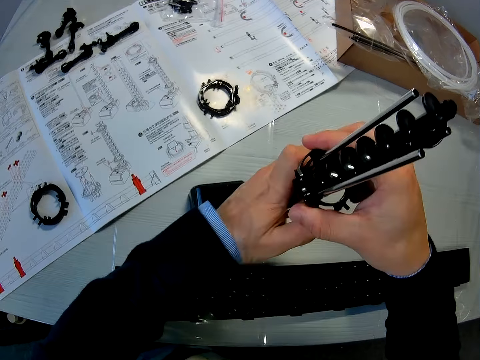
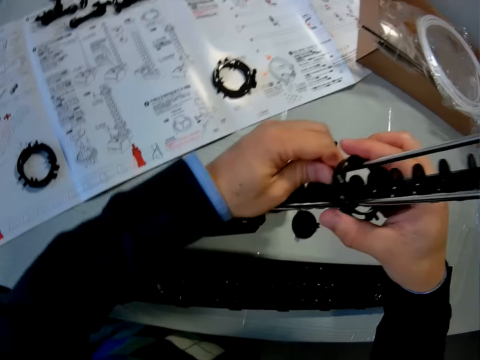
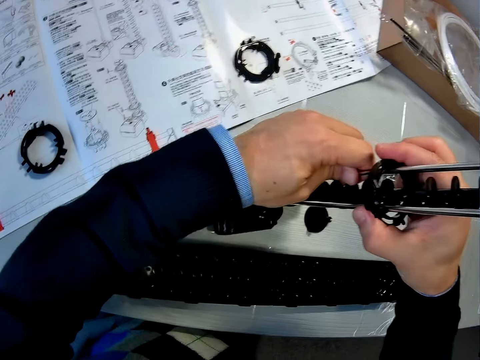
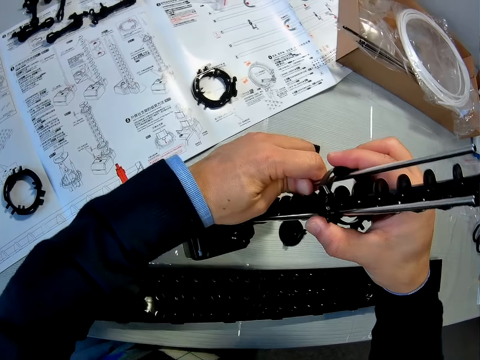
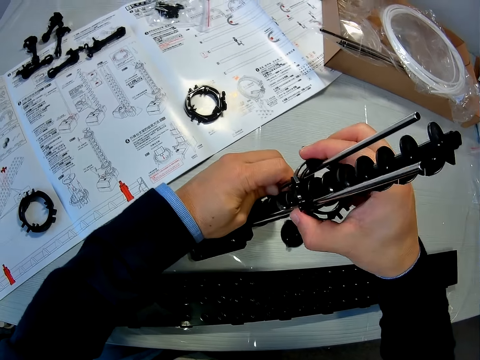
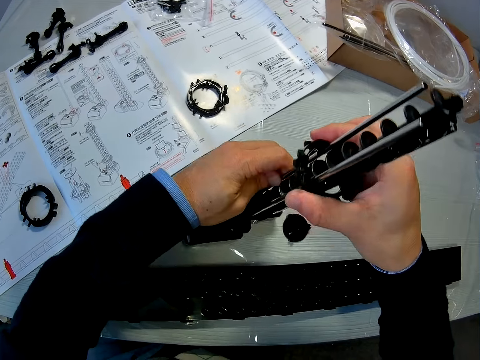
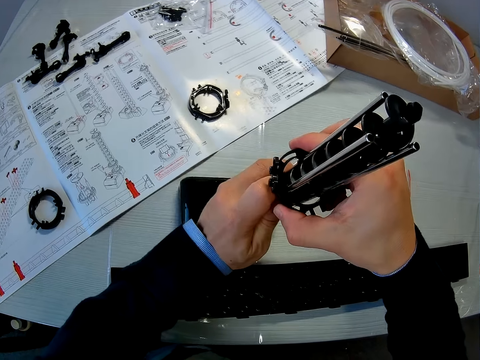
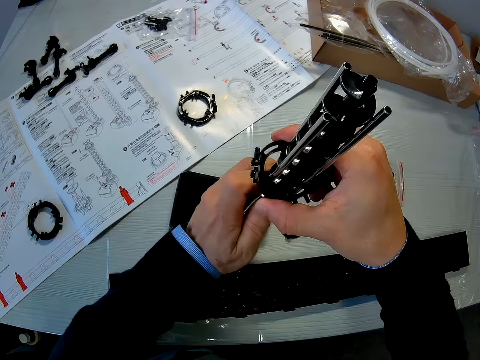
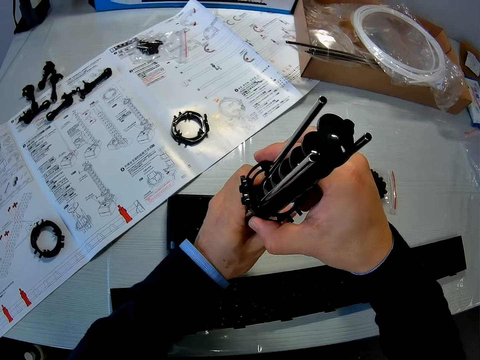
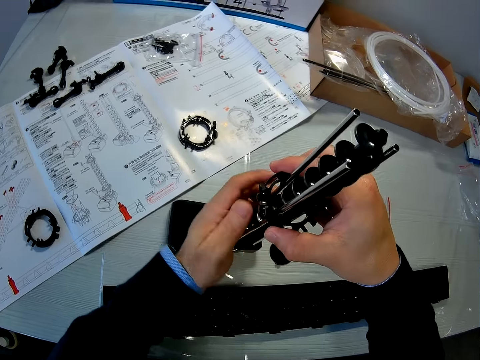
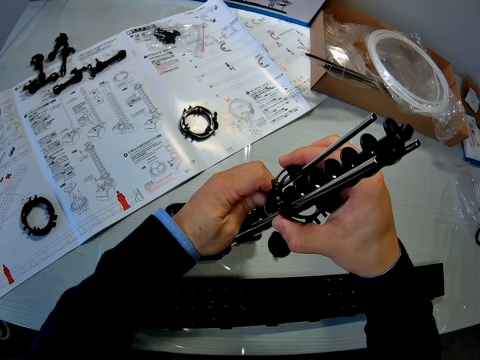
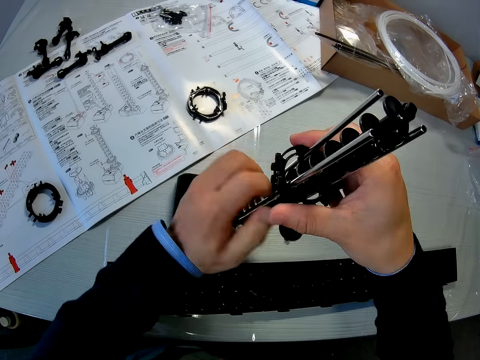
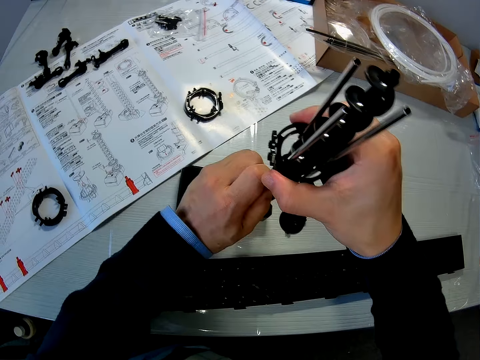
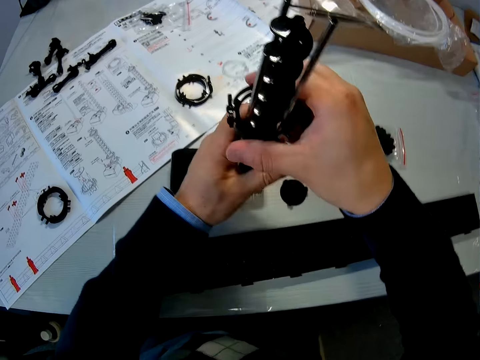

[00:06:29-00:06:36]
The camera wearer adjusts one of the poles of the space rail. They remove the other piece of the space rail from the space rail.

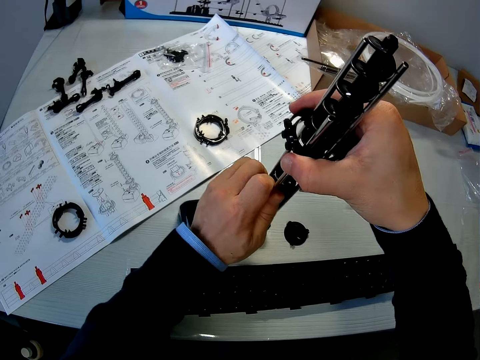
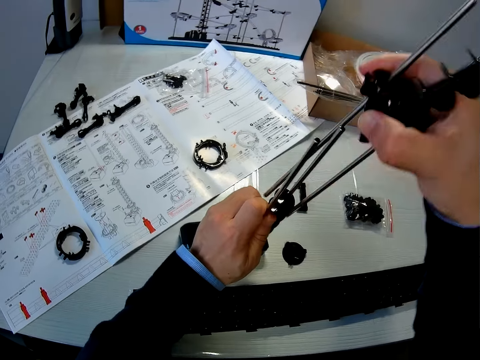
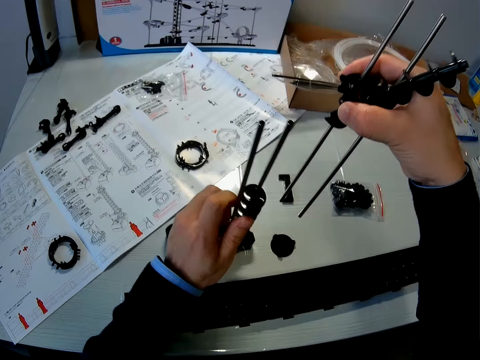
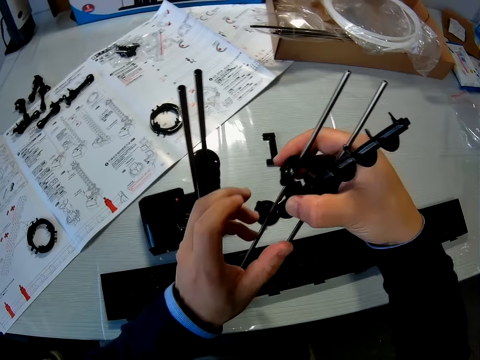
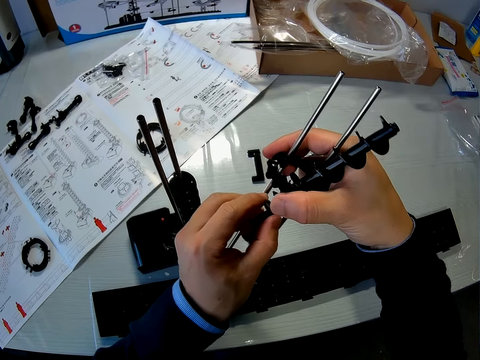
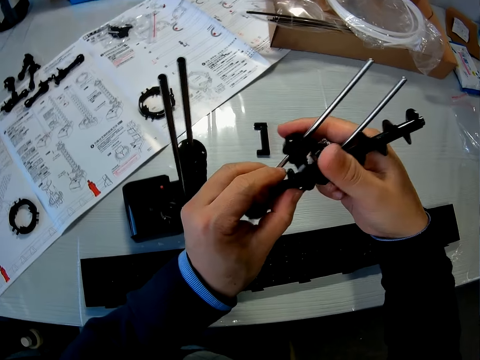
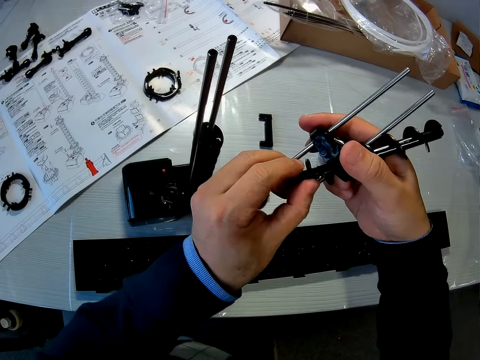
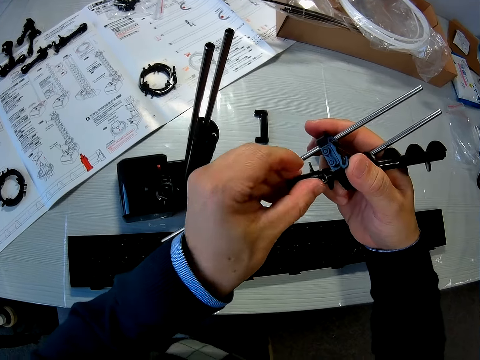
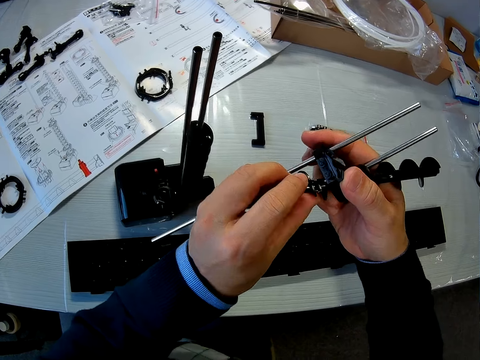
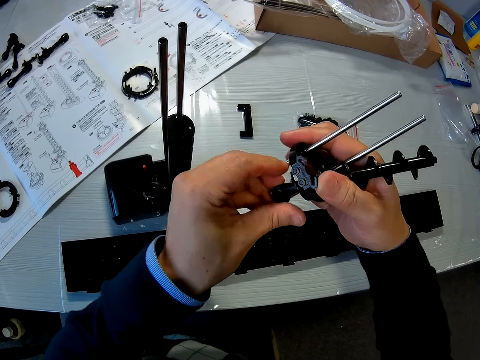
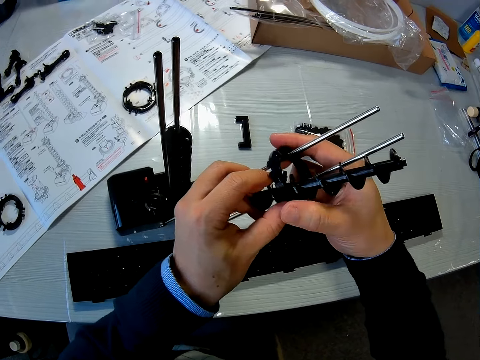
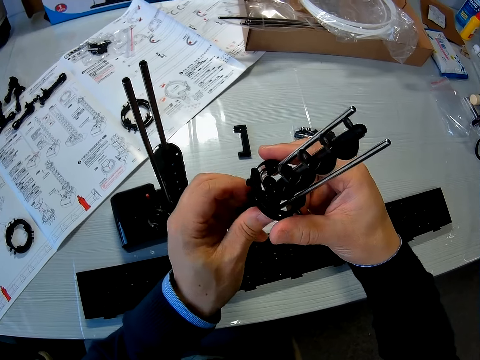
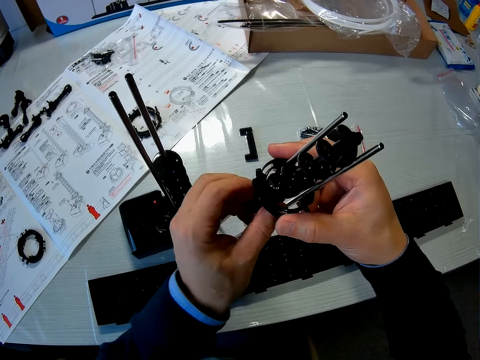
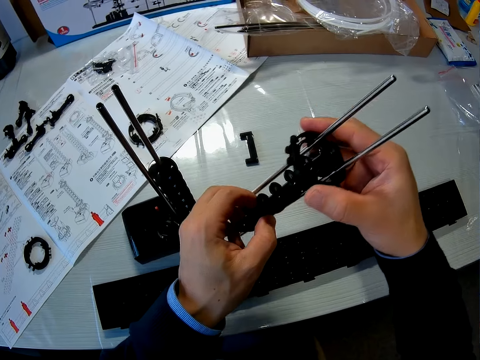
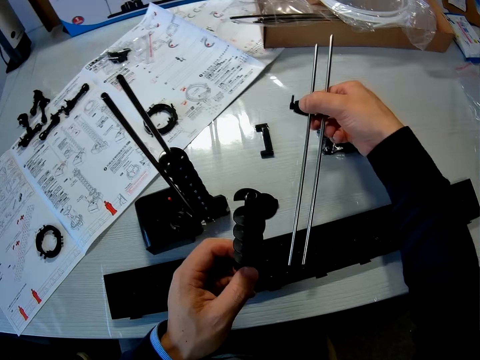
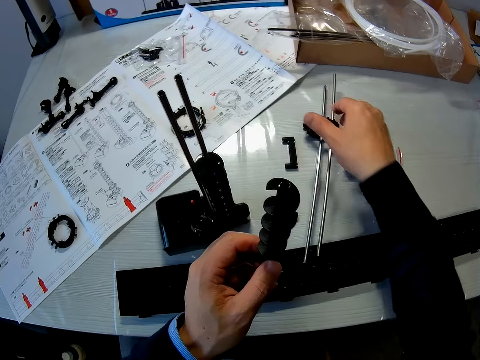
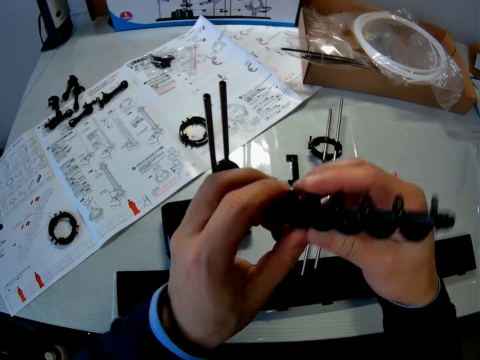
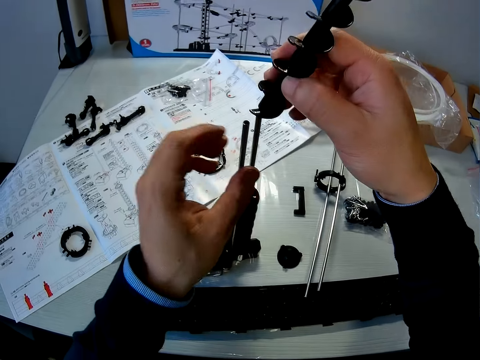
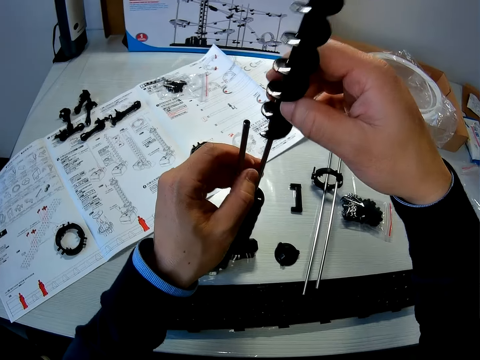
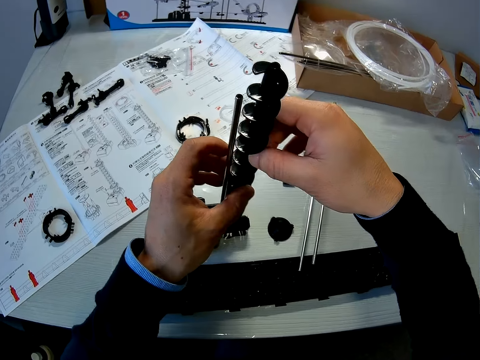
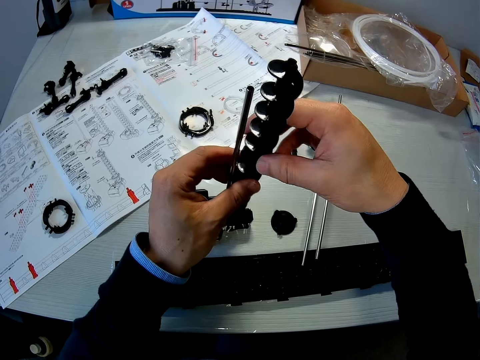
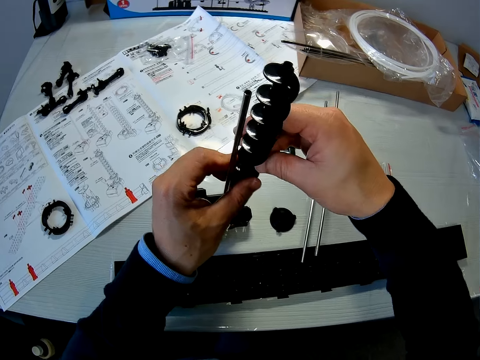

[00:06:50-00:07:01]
The camera wearer reattaches a part of the space rail. They remove the part of the space rail from the other piece of the space rail. They drop the other piece of the space rail on the table. They reattach a part of the space rail to the space rail. They fix the roller coaster piece.

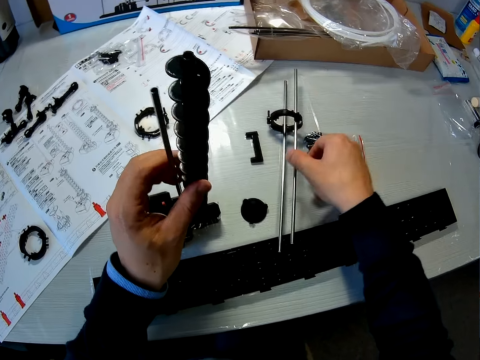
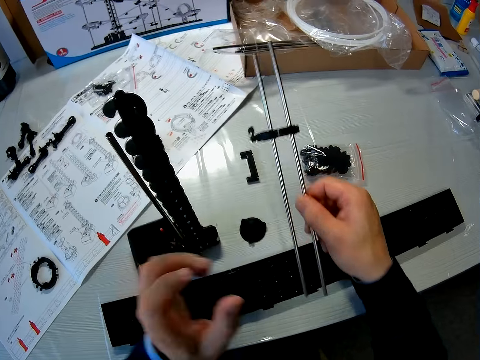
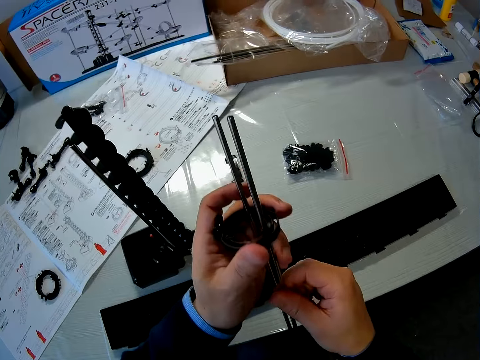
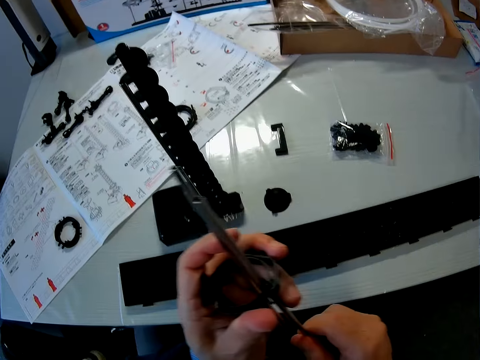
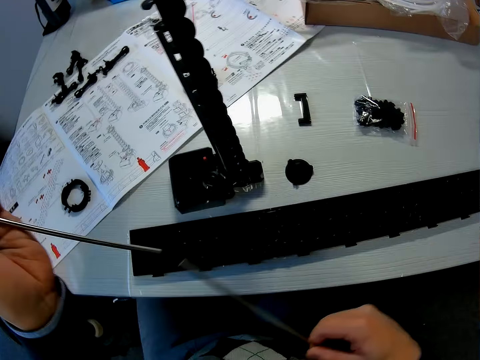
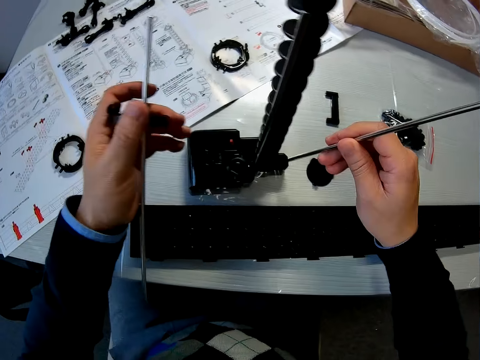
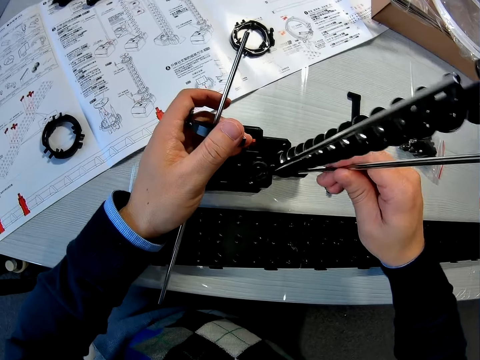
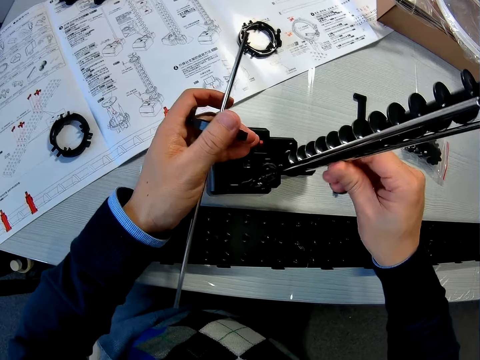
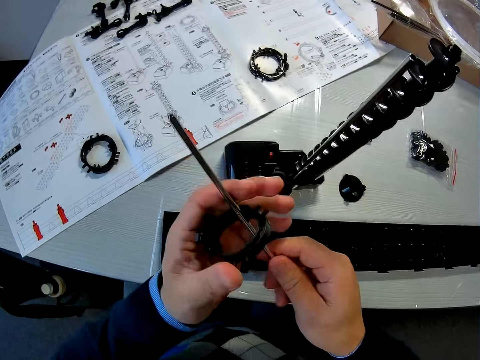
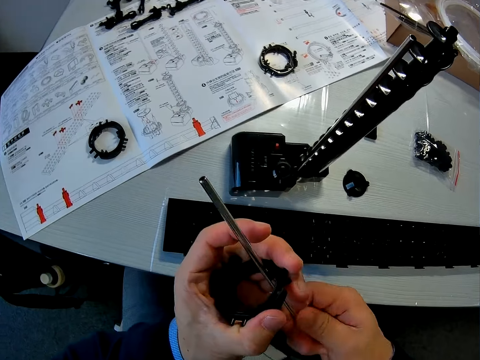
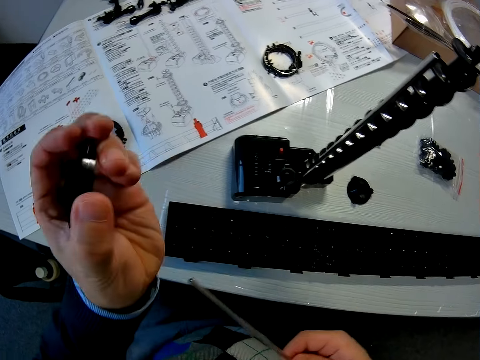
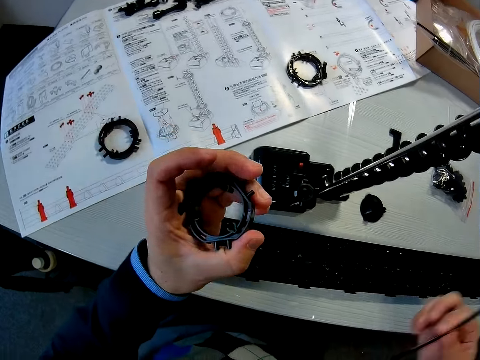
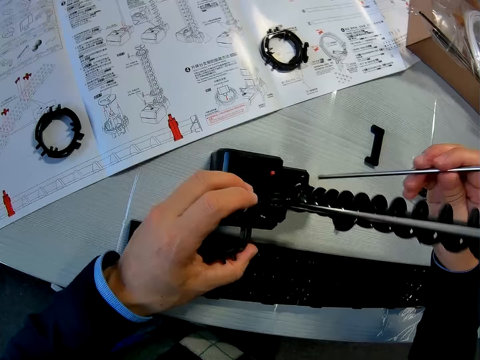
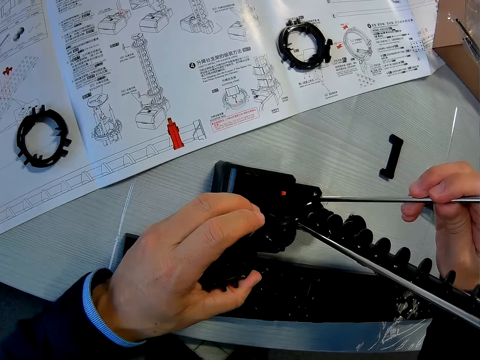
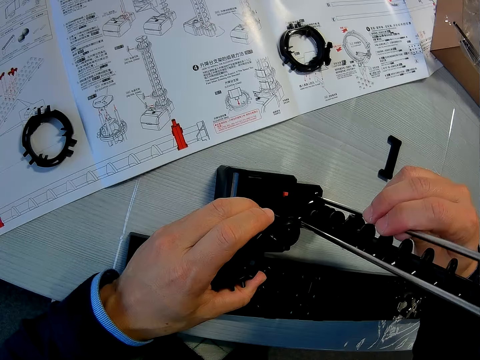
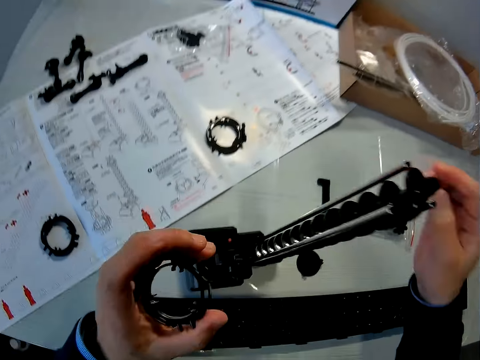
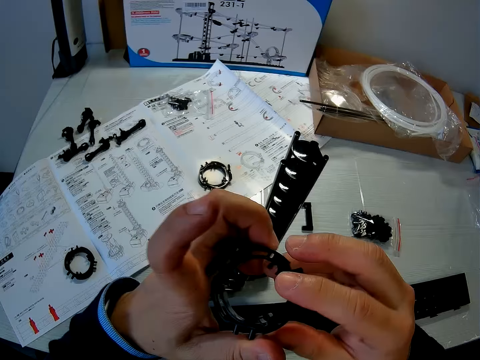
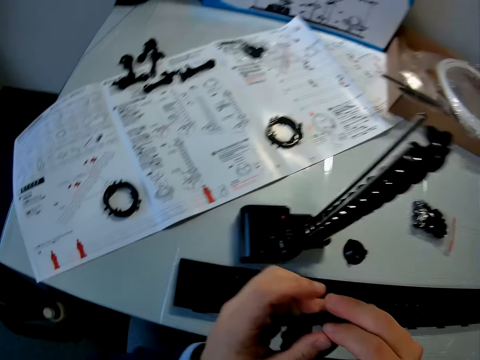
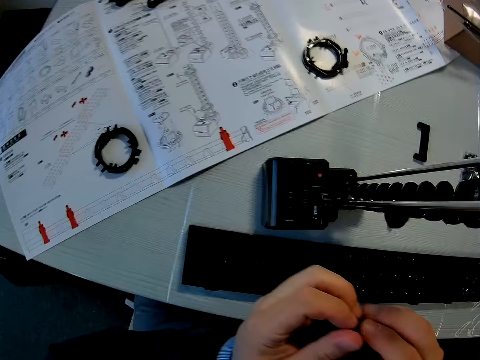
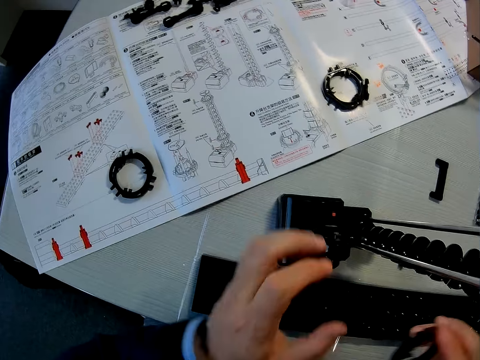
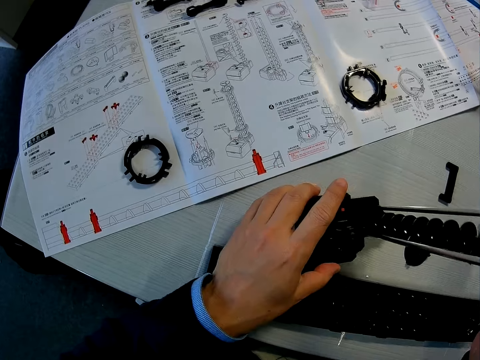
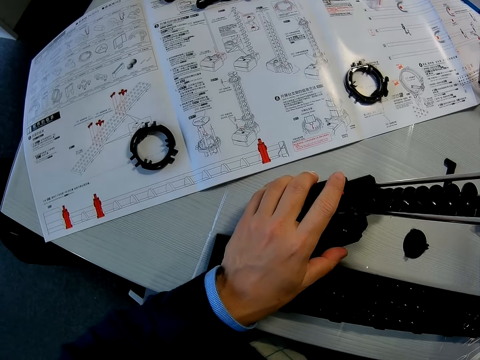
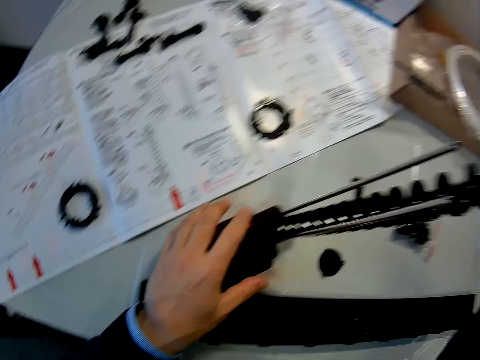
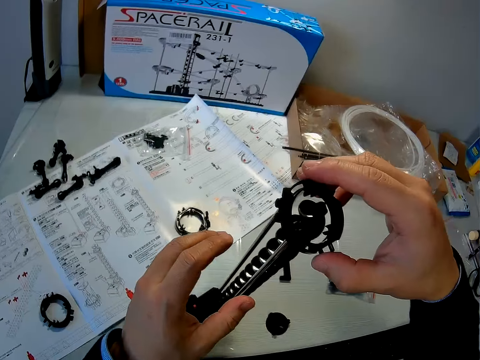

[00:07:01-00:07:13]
The camera wearer picks up the other piece of the space rail from the table. They remove one of the poles of the space rail from the other piece of the space rail. They reattach one of the poles of the space rail to the space rail. They fix a piece of the space rail model. They remove one of the poles of the space rail from the other piece of the space rail. They reattach one of the poles of the space rail to the space rail. They fix another piece of the space rail model. They adjust the other piece of the space rail. They rotate the space rail with both hands. They insert the other space rail piece into the space rail.
